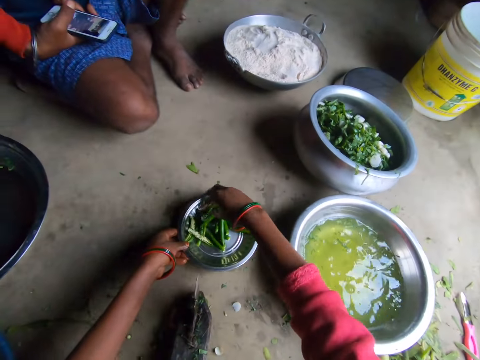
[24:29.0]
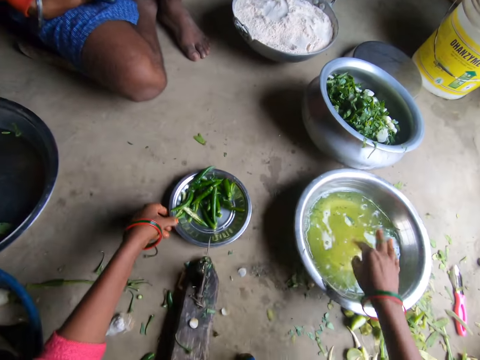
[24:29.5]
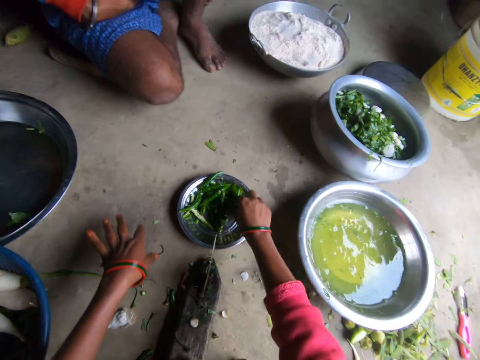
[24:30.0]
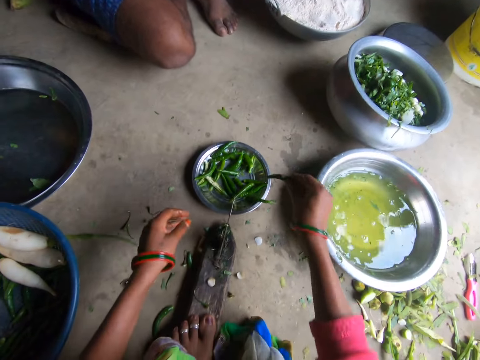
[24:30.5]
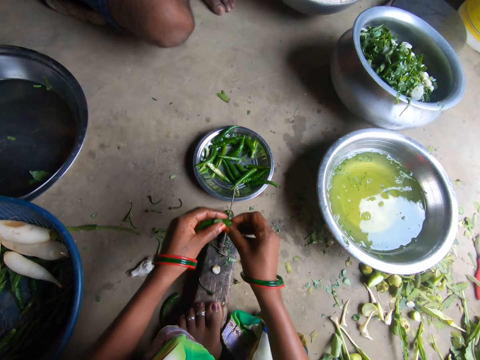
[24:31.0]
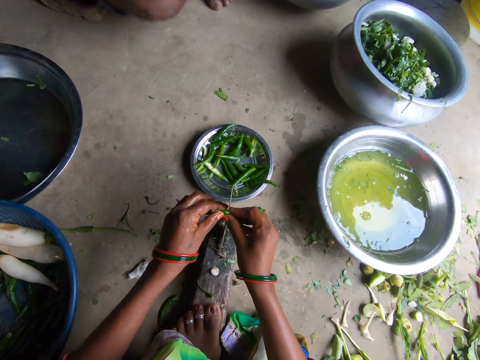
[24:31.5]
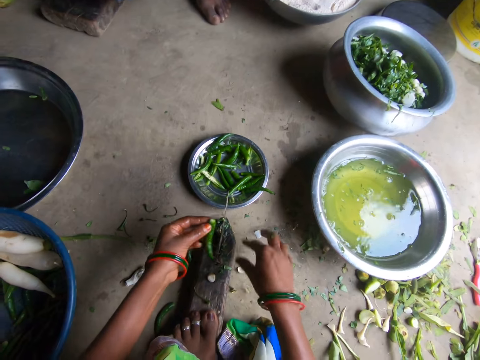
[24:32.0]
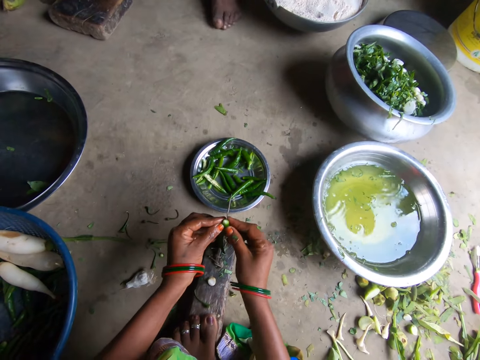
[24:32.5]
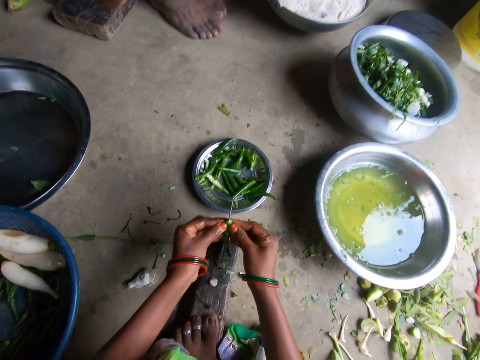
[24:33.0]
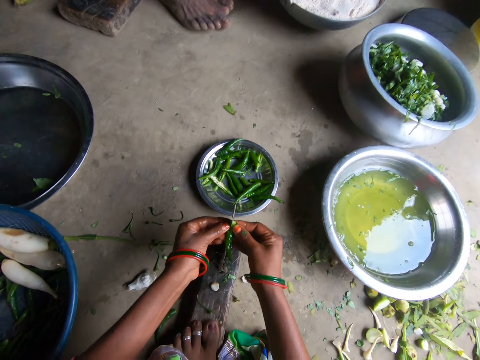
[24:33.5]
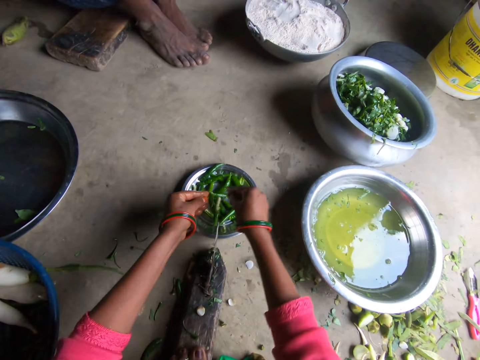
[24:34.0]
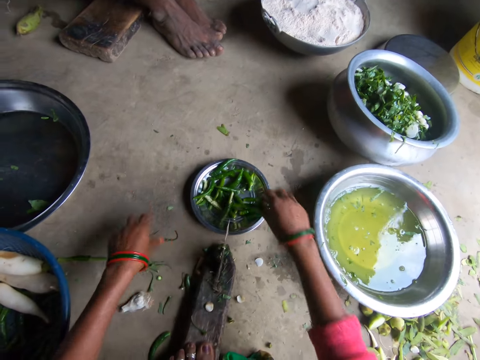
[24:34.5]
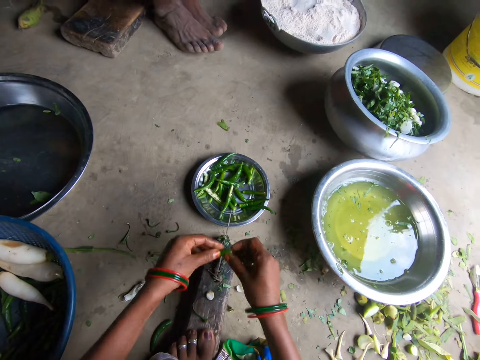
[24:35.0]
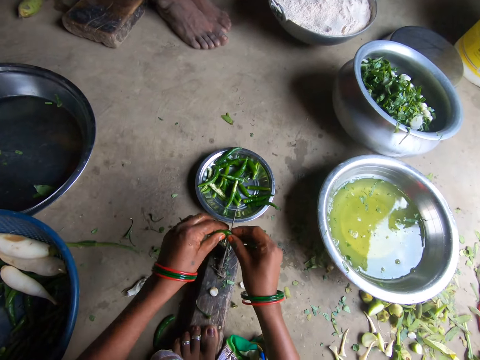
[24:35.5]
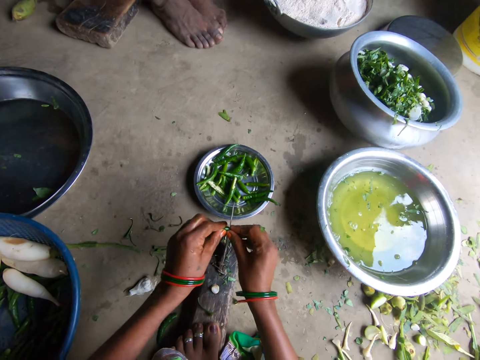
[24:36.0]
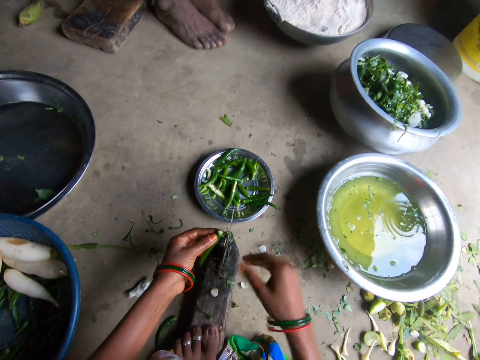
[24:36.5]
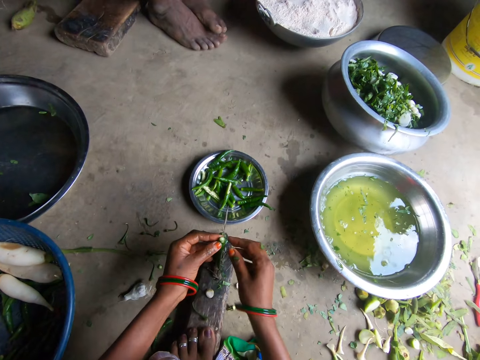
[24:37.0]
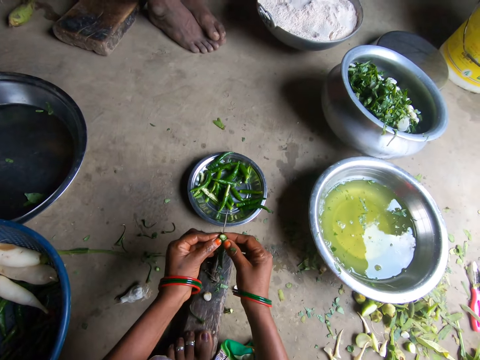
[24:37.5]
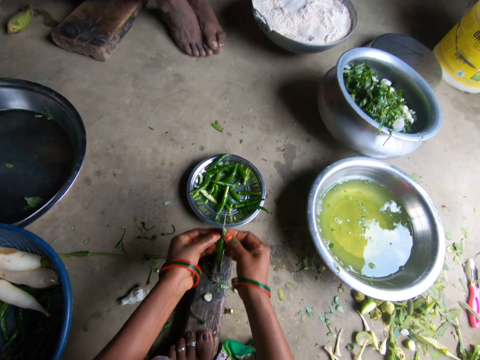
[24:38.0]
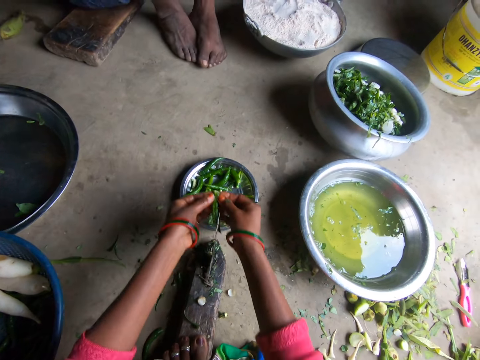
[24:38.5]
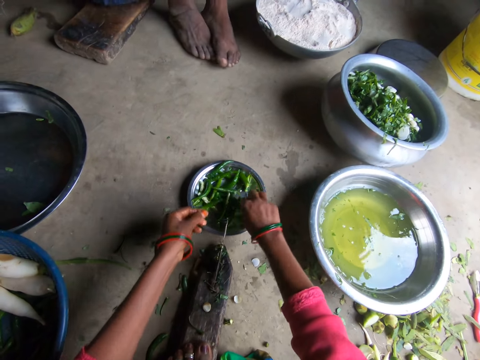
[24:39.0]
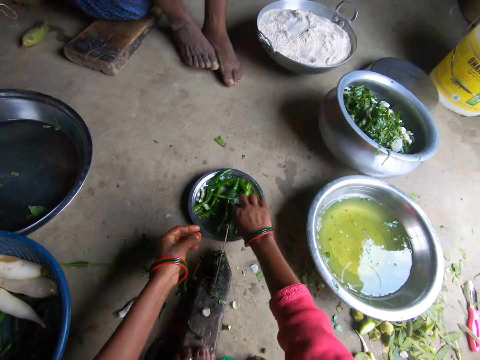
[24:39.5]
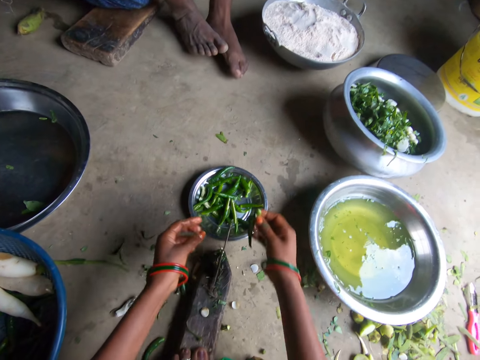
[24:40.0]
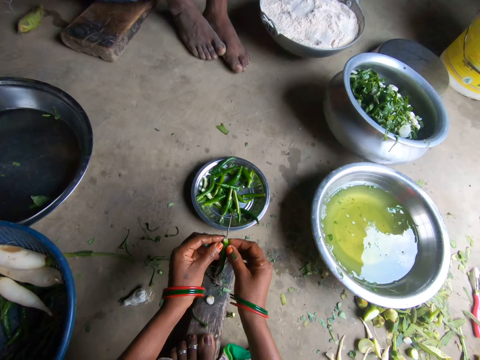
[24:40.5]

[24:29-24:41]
The camera wearer puts the hot peppers in the metallic plate with her right hand. She moves the metallic plate on the floor with her left hand. She picks a hot pepper from the metallic plate with her right hand. She holds the green pea or hot pepper with both hands. She cuts a hot pepper piece with a knife on the floor. She throws a piece of hot pepper on the floor. She slices the hot pepper with the knife on the floor. She puts the hot pepper slices in the metallic plate. She picks a hot pepper from the metallic plate with her right hand. She cuts a hot pepper piece with the knife on the floor. She throws a piece of hot pepper on the floor. She slices the hot pepper with the knife on the floor. She puts the hot pepper slices in the metallic plate. She picks a hot pepper from the metallic plate with her right hand.

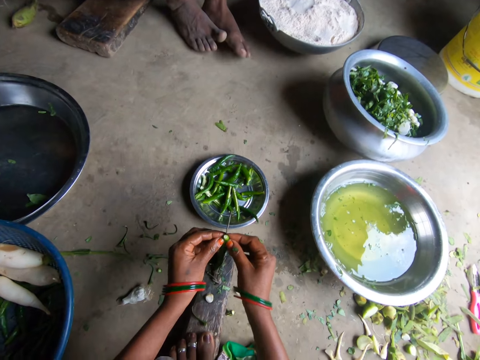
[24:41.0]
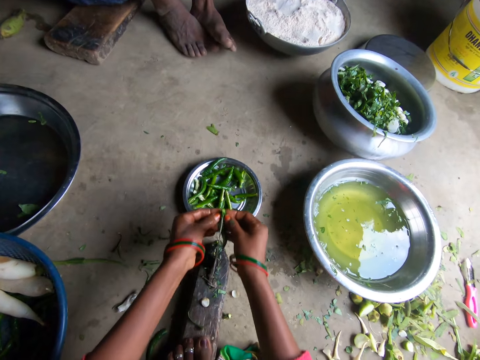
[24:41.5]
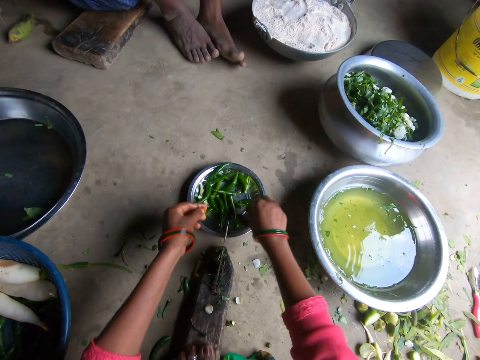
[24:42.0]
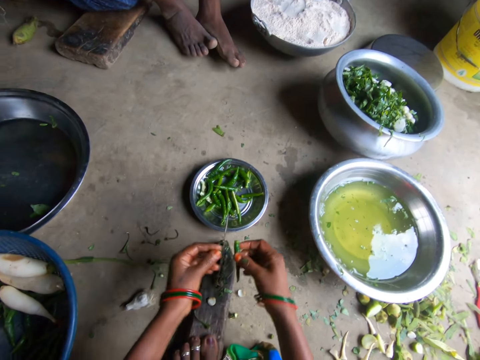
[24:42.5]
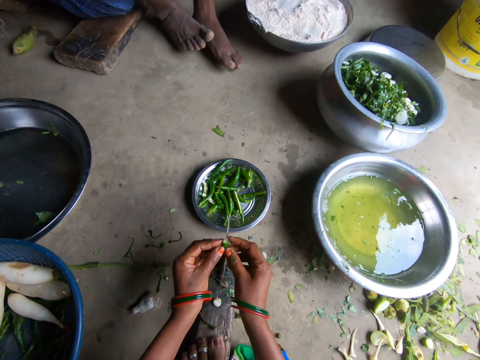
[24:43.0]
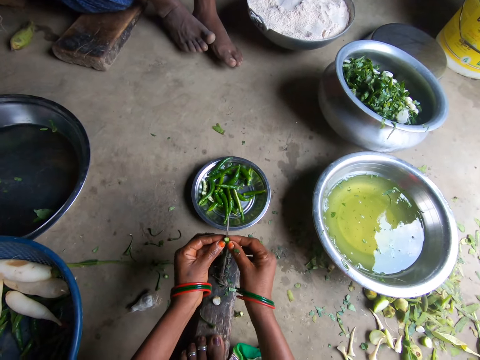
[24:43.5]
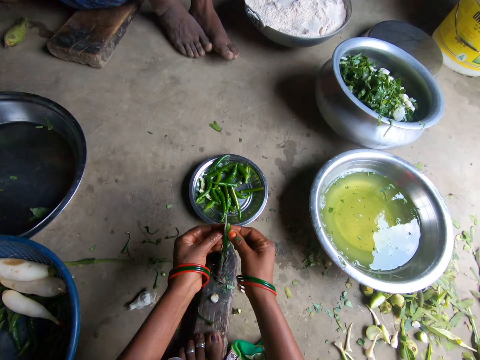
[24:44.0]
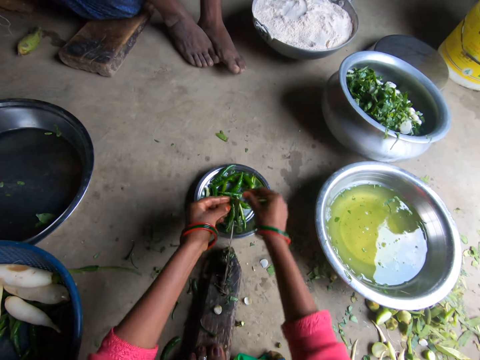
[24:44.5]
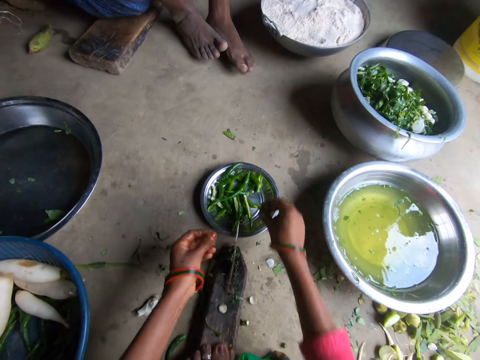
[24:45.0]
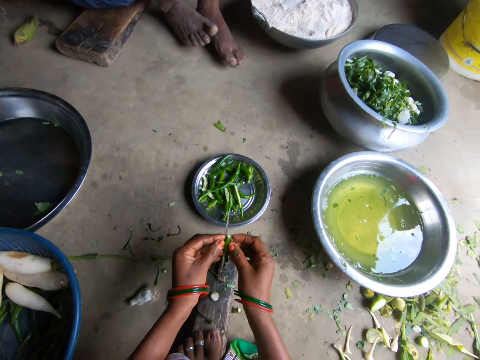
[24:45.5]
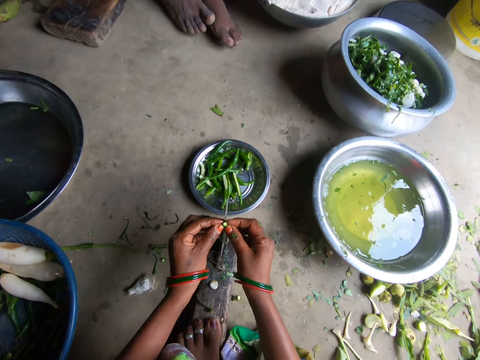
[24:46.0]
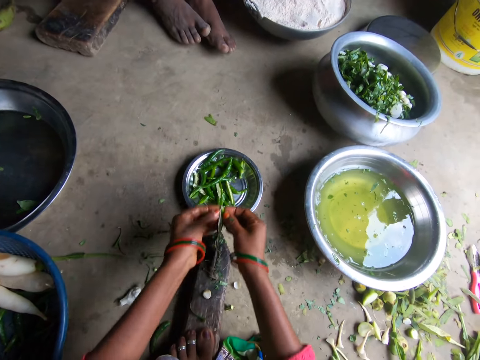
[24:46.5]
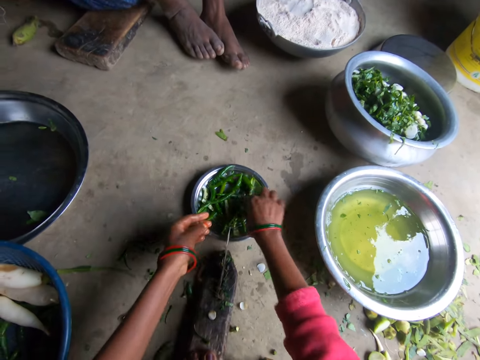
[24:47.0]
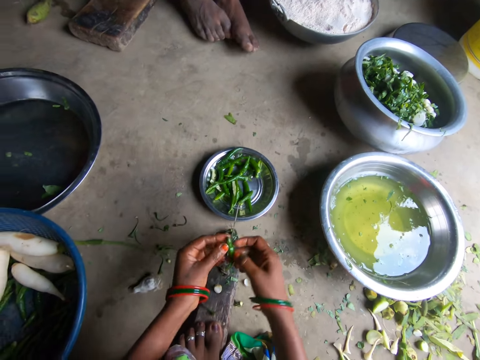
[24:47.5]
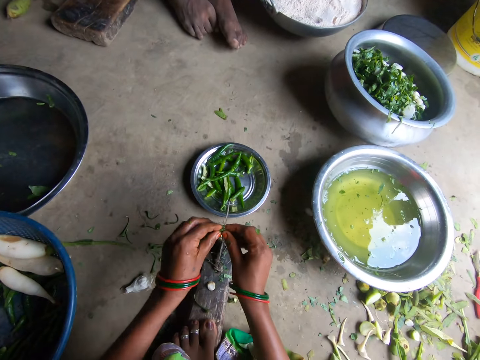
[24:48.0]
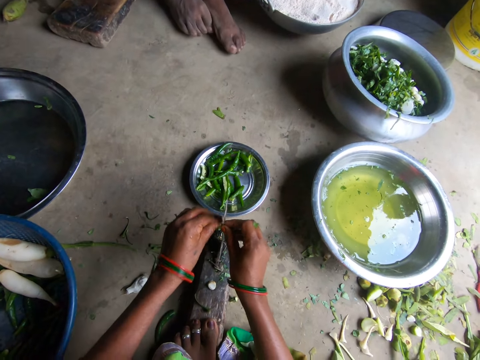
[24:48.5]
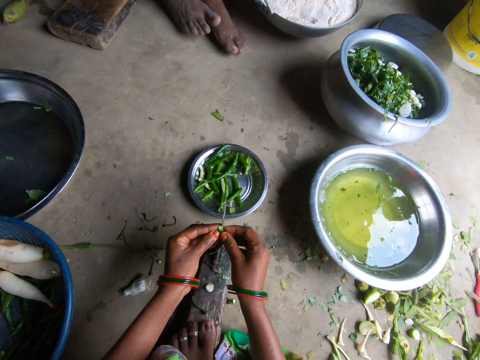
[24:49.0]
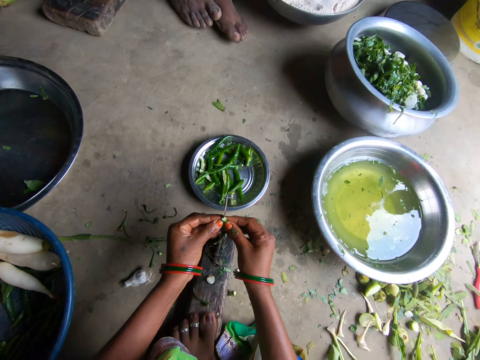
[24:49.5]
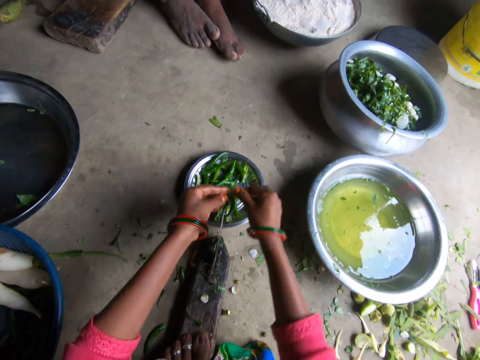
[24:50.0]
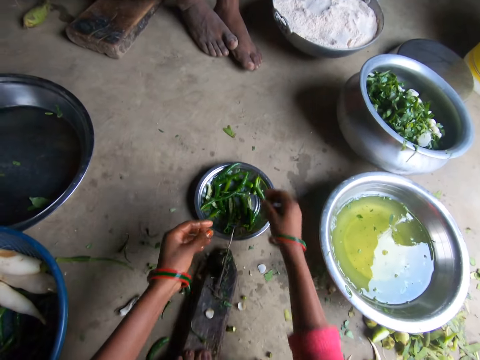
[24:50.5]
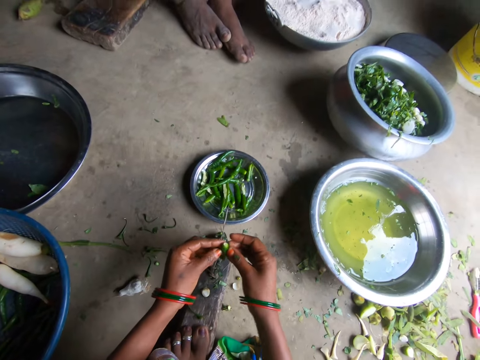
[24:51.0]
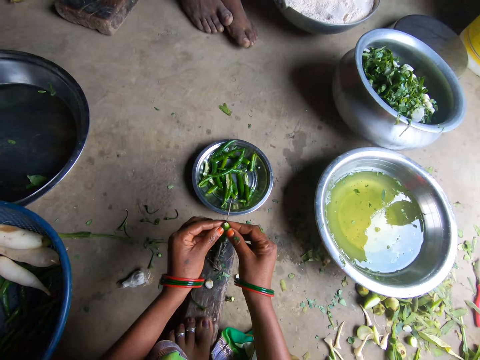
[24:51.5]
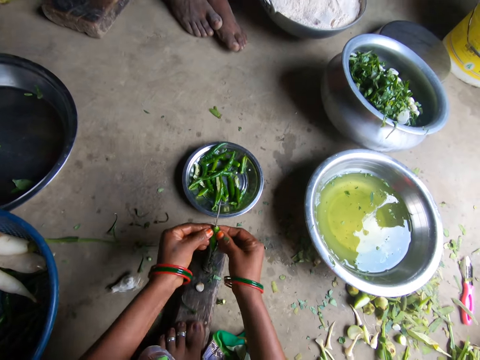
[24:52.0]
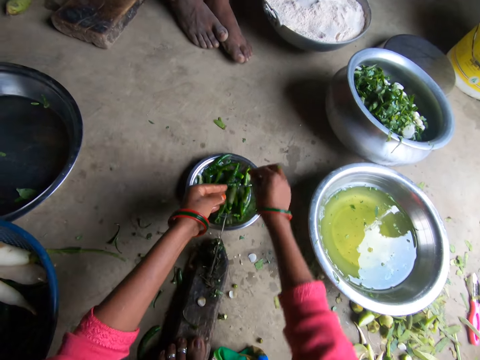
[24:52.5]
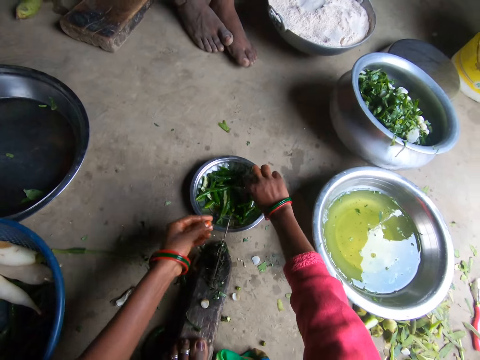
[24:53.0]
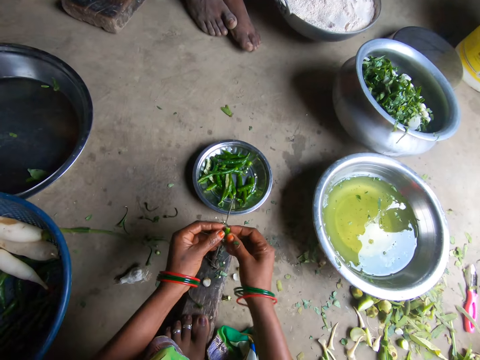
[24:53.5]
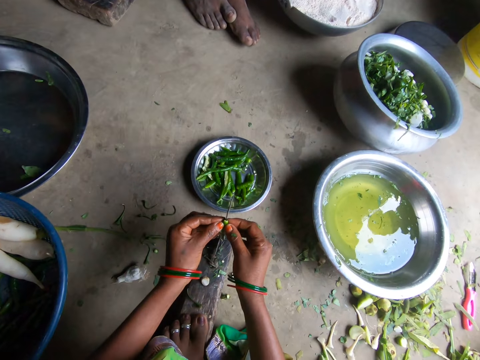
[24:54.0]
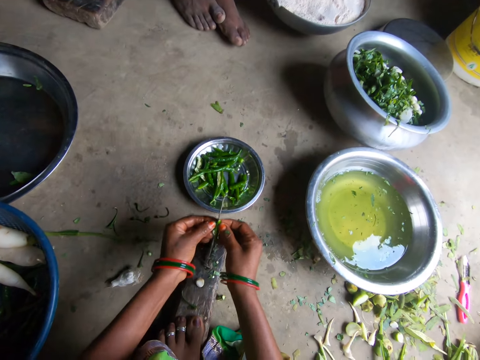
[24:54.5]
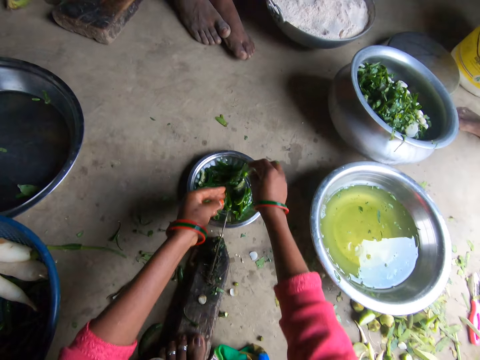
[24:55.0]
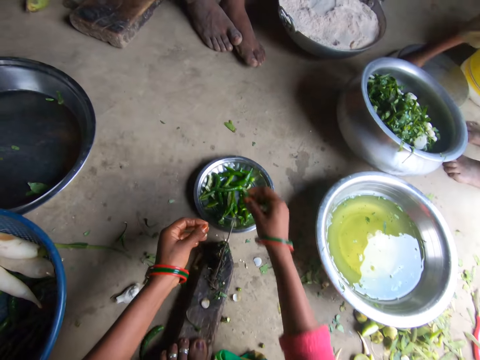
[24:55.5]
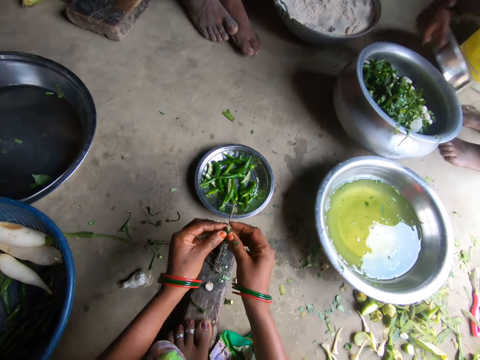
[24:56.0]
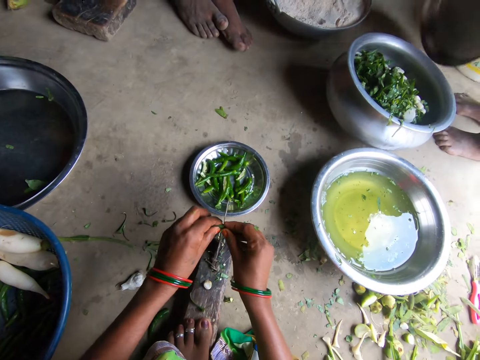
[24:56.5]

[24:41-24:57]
The camera wearer slices the hot pepper with a knife on the floor. She puts the hot pepper slices in the metallic plate. She picks a hot pepper from the metallic plate with her right hand. She slices the hot pepper with the knife on the floor. She puts the hot pepper slices in the metallic plate. She picks a hot pepper from the metallic plate with her right hand. She slices the hot pepper with the knife on the floor. She puts the hot pepper slices in the metallic plate. She picks a hot pepper from the metallic plate with her right hand. She cuts a hot pepper piece with the knife on the floor. She throws a piece of hot pepper on the floor. She slices the hot pepper with the knife on the floor. She puts the hot pepper slices in the metallic plate. She picks a hot pepper from the metallic plate with her right hand. She slices the hot pepper with the knife on the floor. She puts the hot pepper slices in the metallic plate. She picks a hot pepper from the metallic plate with her right hand. She slices the hot pepper with the knife on the floor. She puts the hot pepper slices in the metallic plate. A boy picks a tray from the floor with his right hand. The camera wearer picks a hot pepper from the metallic plate with her right hand. She cuts a hot pepper piece with the knife on the floor.
